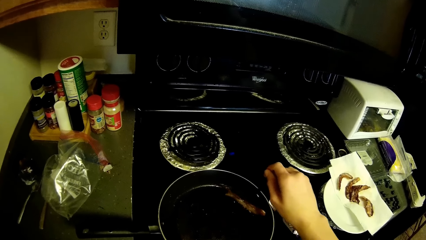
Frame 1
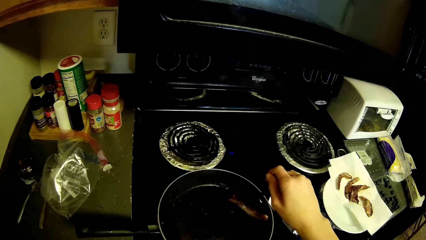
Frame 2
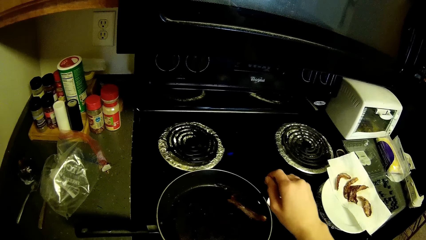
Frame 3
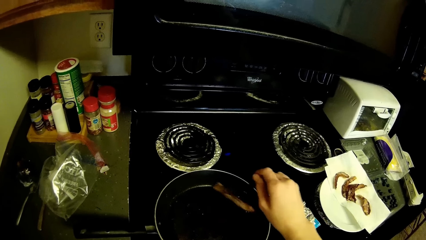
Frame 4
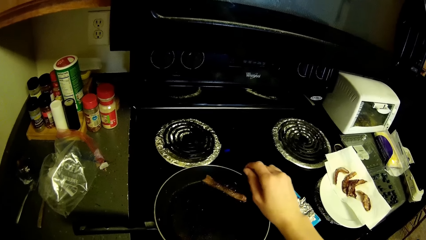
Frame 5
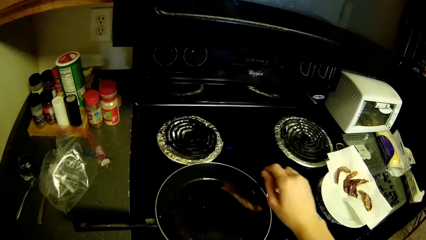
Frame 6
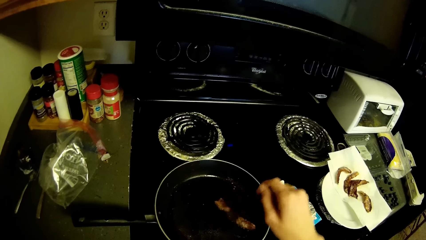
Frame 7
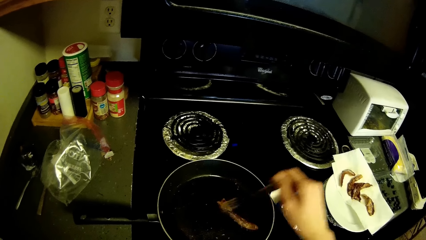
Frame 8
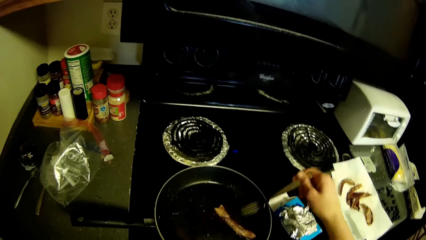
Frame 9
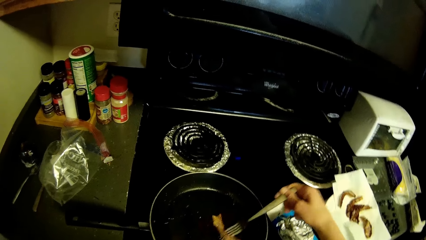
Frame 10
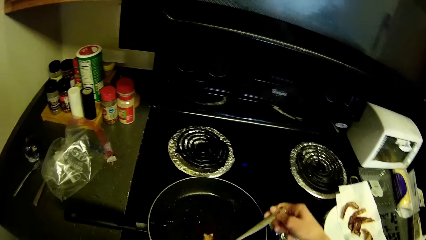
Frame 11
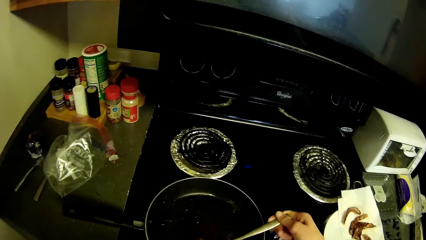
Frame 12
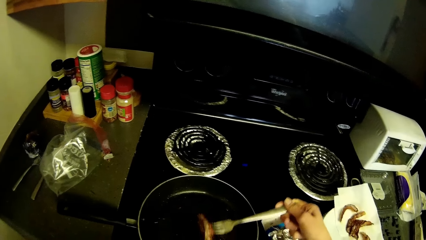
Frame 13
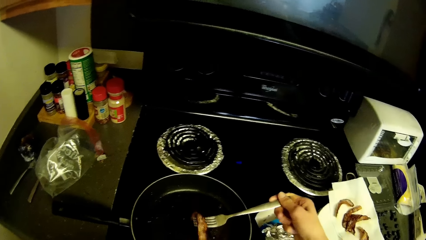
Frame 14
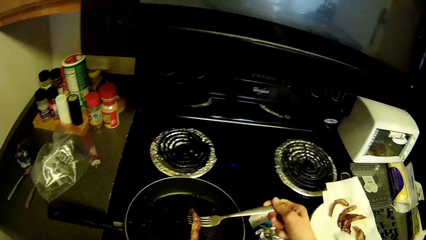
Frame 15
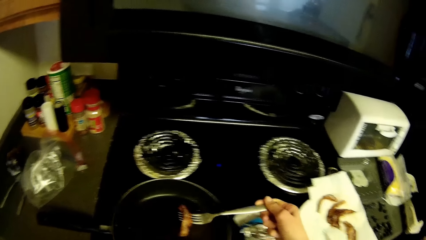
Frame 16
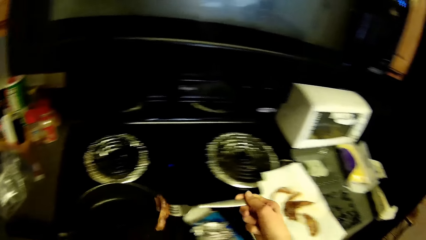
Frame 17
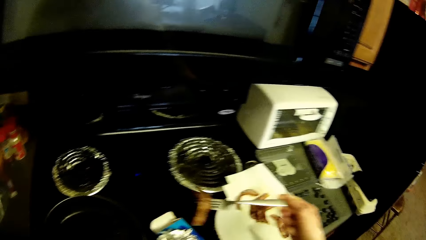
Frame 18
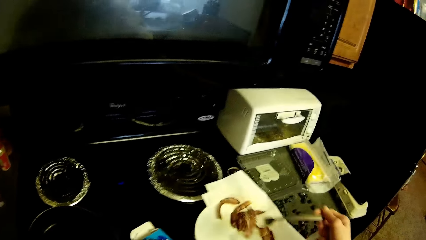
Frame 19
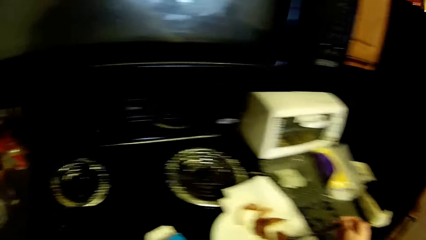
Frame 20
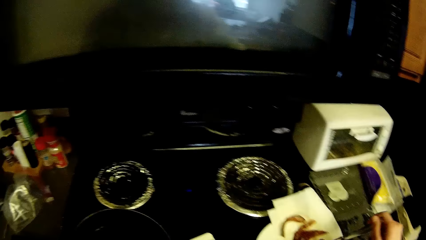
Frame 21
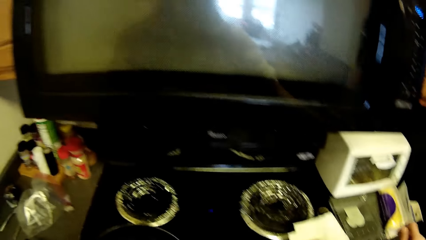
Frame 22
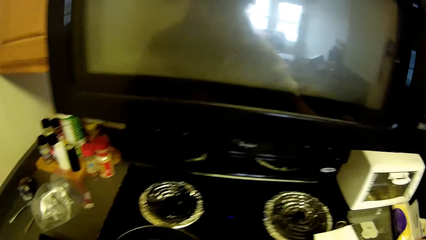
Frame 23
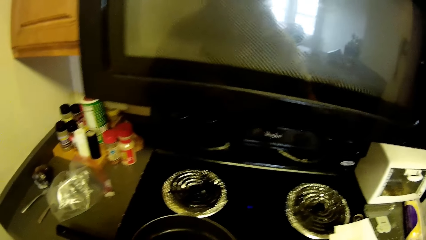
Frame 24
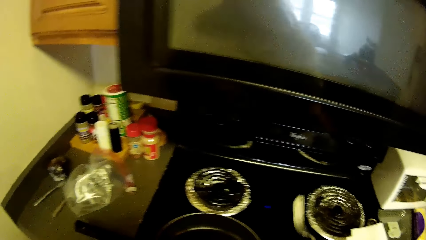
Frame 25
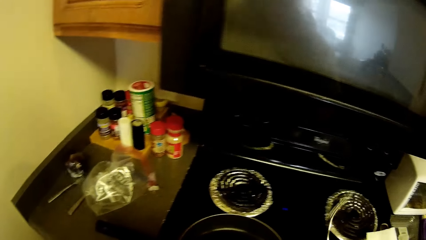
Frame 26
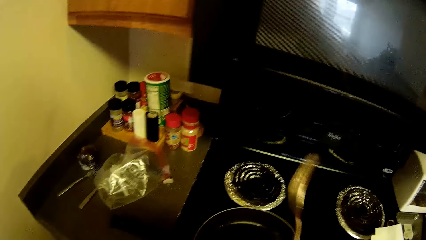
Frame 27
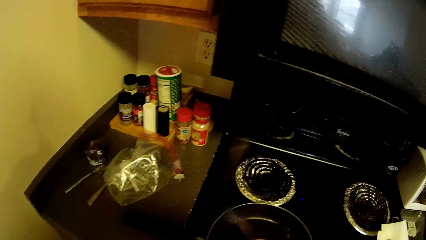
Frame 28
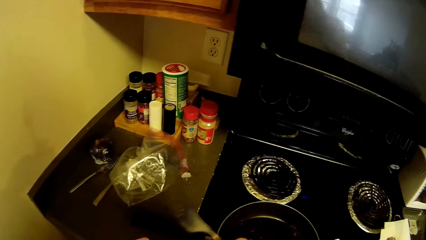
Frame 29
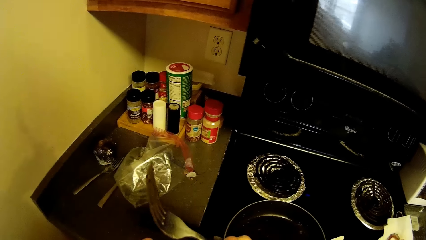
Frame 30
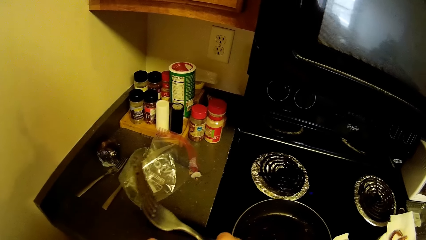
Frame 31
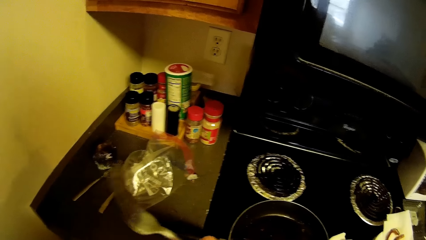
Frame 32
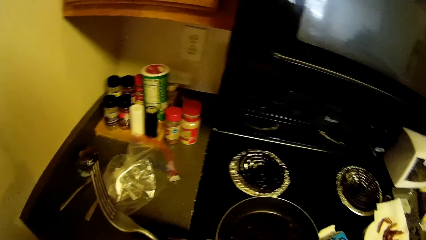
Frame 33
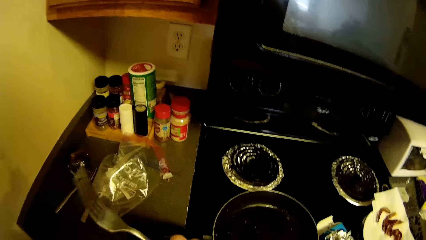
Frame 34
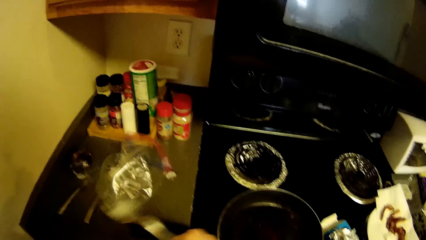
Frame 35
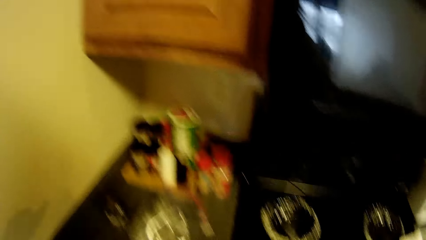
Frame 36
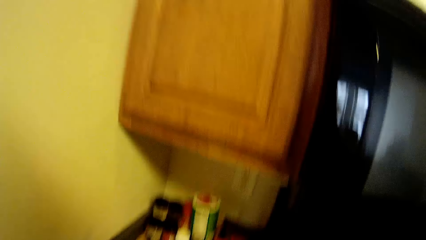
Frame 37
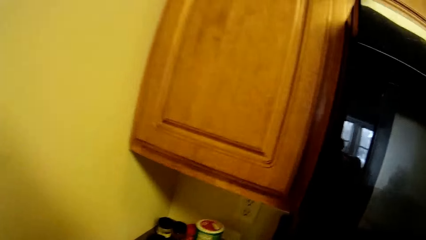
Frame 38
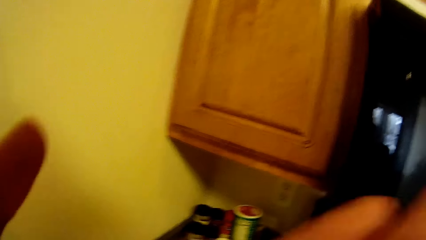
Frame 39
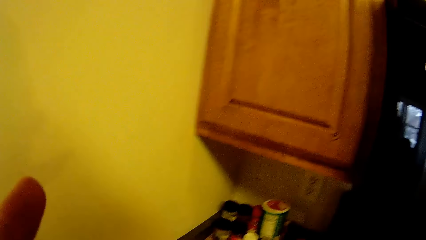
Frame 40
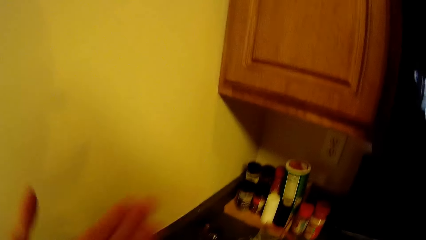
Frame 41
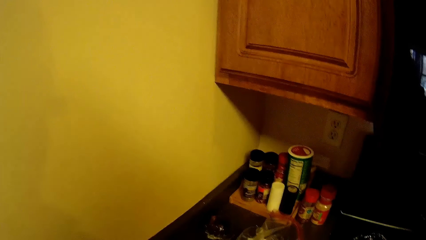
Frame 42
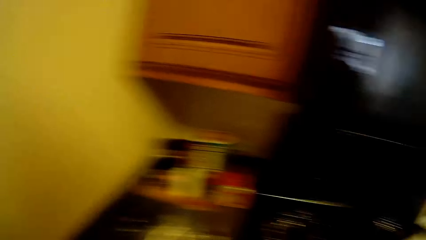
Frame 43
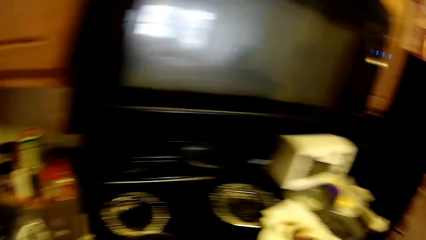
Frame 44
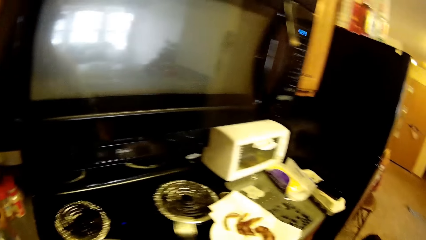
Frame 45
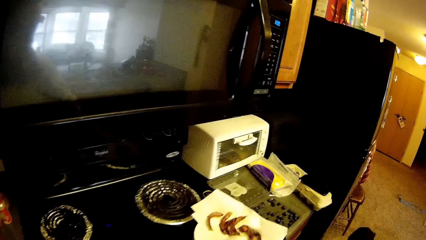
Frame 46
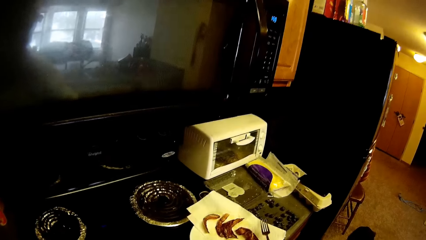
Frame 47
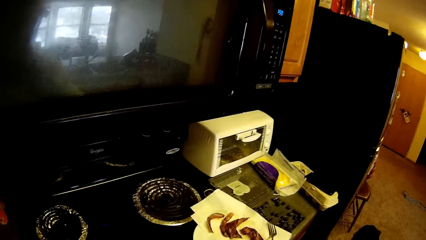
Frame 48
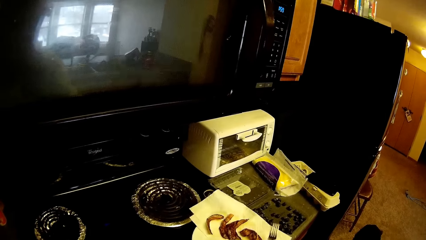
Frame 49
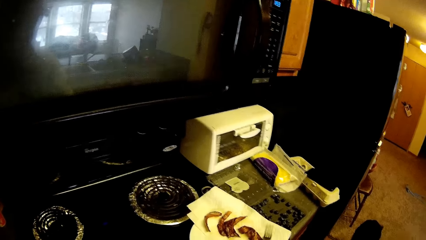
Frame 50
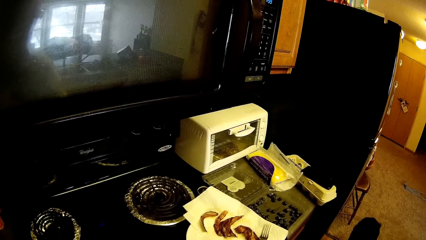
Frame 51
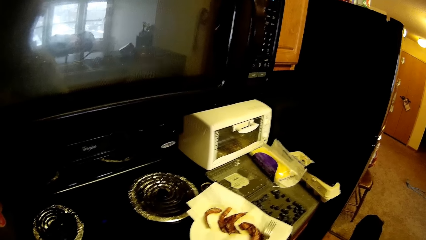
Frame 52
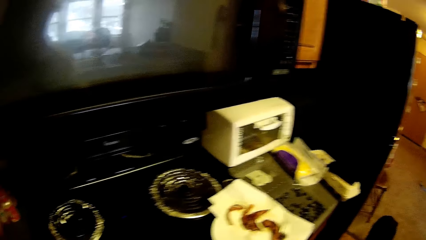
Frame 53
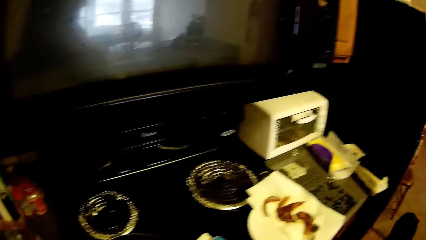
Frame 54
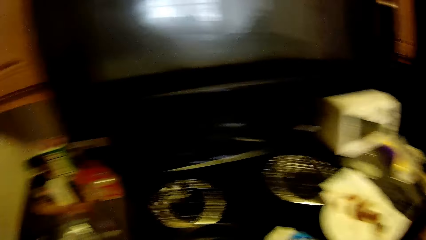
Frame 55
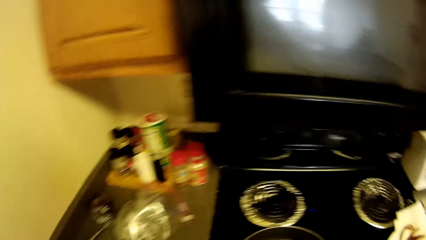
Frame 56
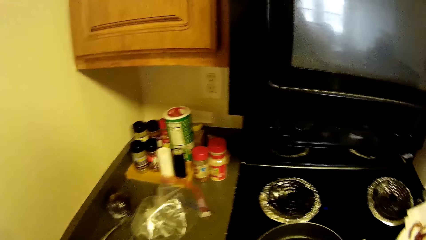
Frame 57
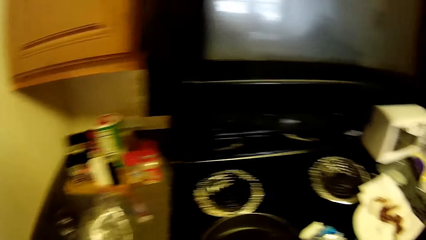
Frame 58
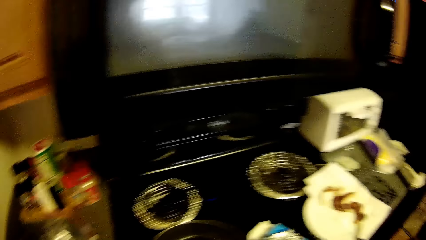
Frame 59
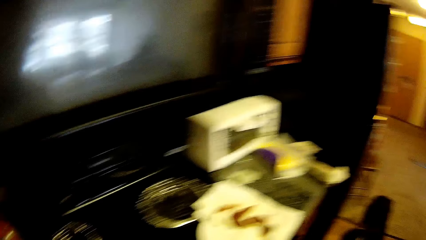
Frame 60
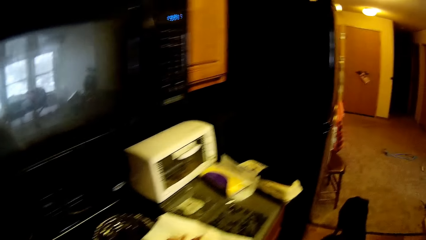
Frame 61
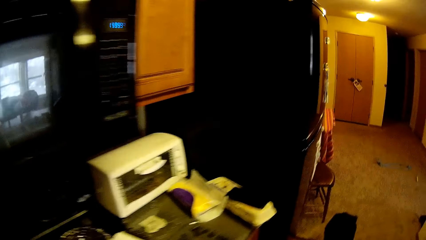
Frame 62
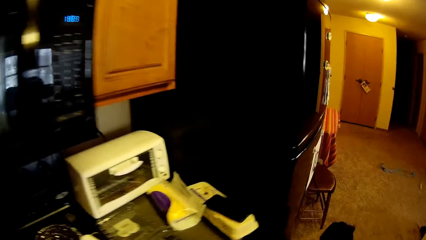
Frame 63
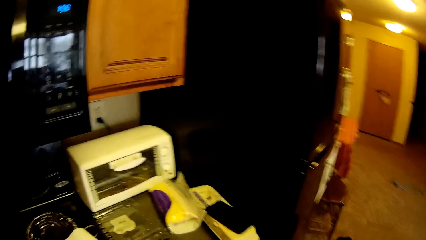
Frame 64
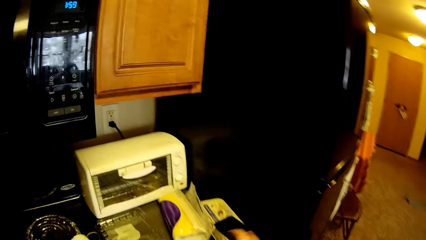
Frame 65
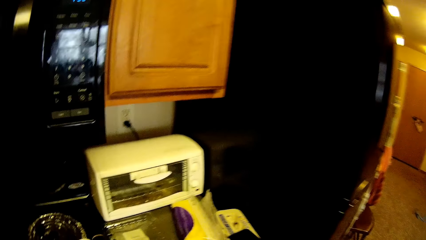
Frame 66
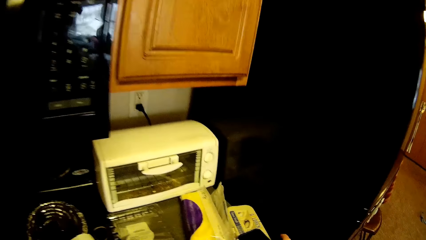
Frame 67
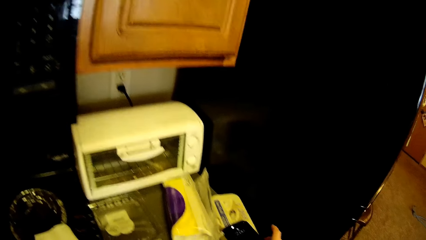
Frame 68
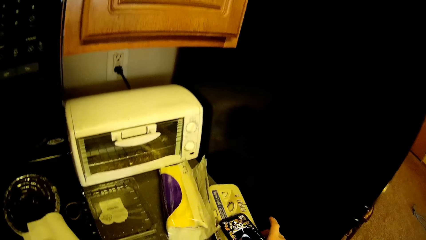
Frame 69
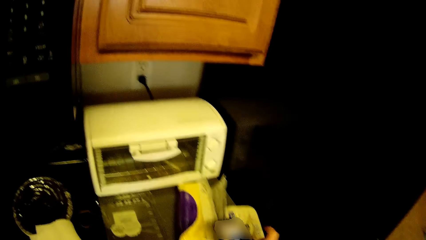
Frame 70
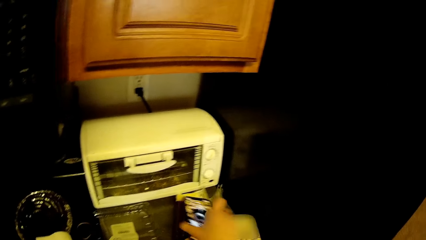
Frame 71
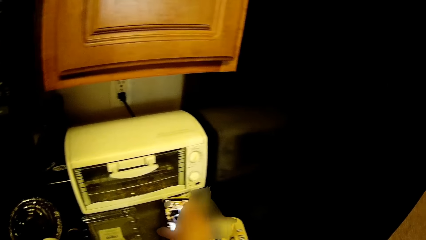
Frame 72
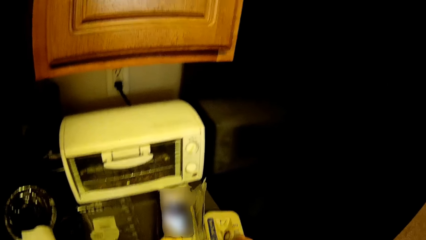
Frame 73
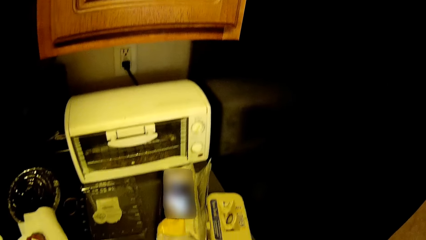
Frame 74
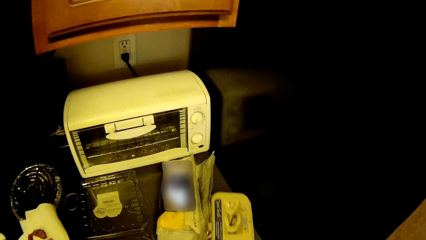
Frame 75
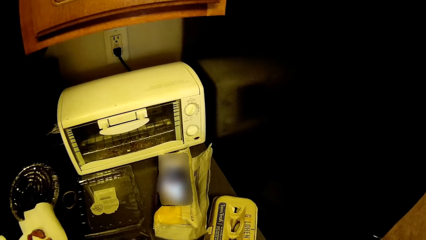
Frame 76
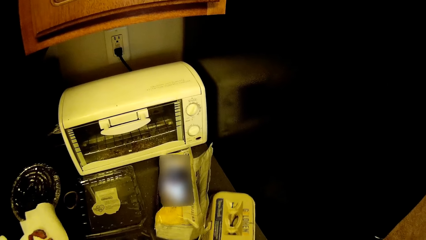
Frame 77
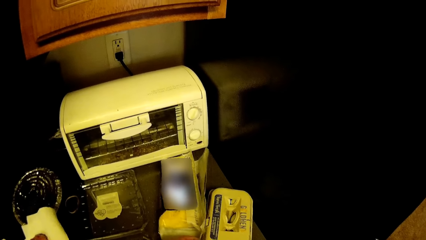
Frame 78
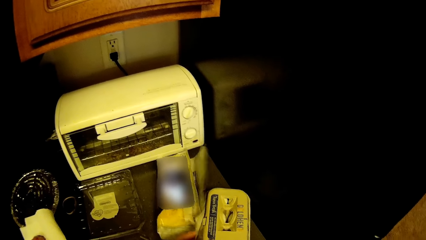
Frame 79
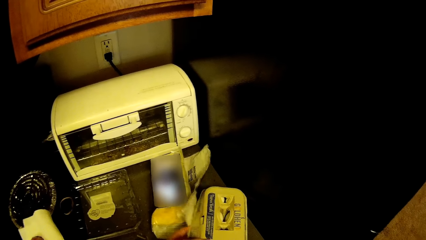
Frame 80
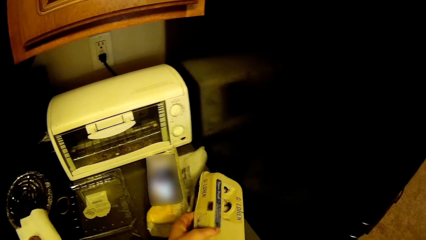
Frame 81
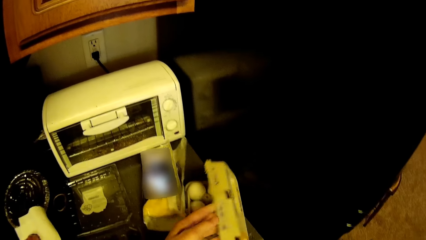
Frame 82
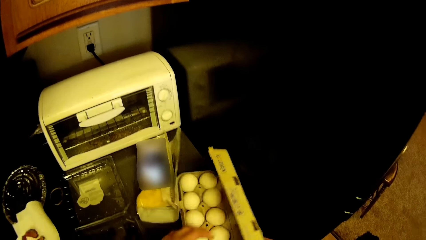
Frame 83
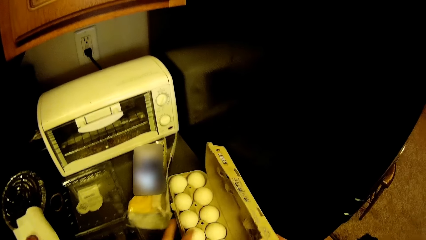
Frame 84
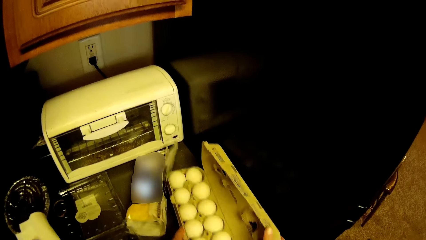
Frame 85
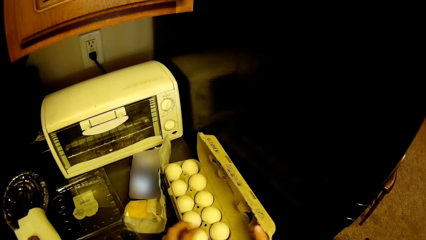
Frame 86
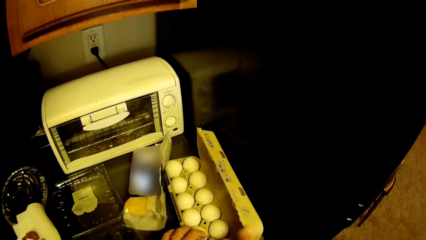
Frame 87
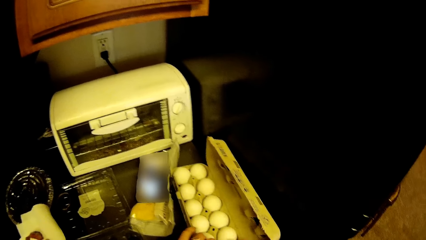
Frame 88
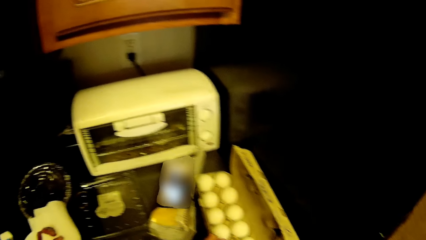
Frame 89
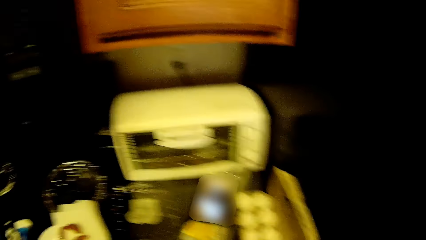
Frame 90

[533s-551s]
The camera wearer picks the fried beef from the frying pan with the fork in his right hand. He puts the fried beef in the plate on the table with the fork in his right hand. He raises the fork up. He lifts the left hand up. He drops the fork on the table with the spoon in his right hand. He moves around. He picks the phone from the pack of eggs on the table with his right hand. He drops the phone on a pack of serviette paper on the table with his right hand. He adjusts the pack of eggs on the table with his right hand. He opens the pack of eggs on the table with his hands.
